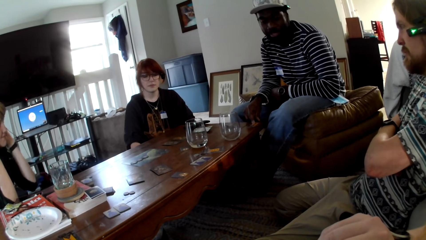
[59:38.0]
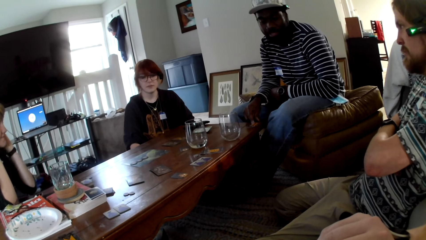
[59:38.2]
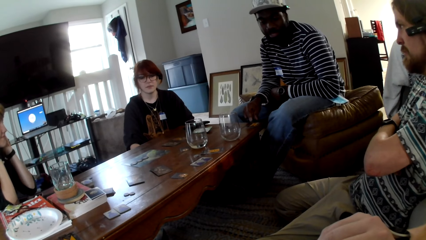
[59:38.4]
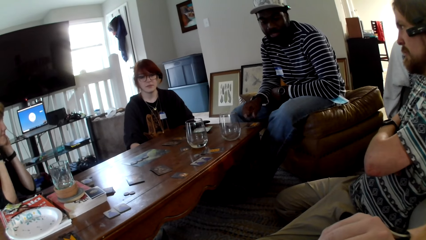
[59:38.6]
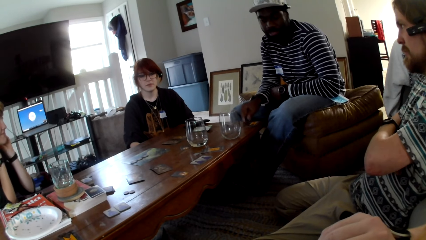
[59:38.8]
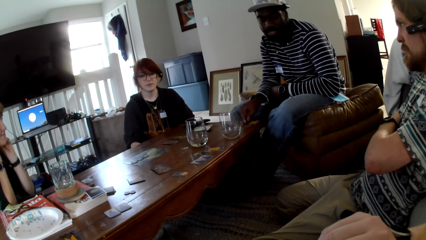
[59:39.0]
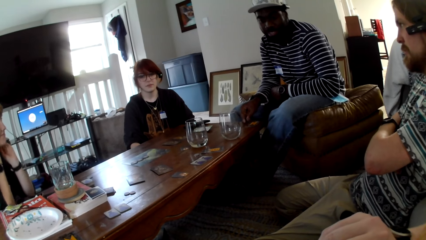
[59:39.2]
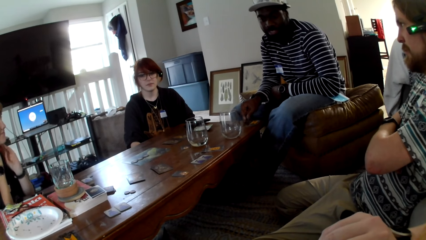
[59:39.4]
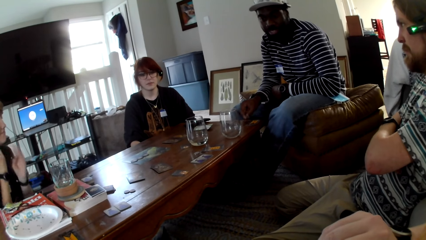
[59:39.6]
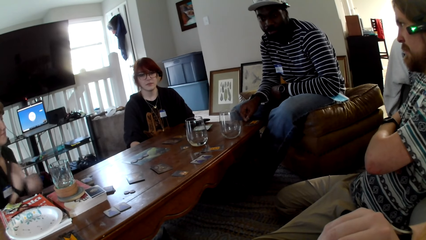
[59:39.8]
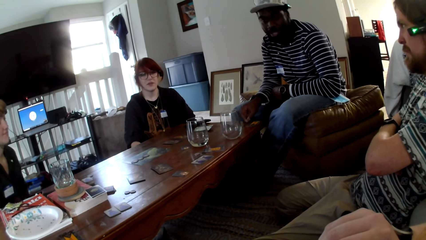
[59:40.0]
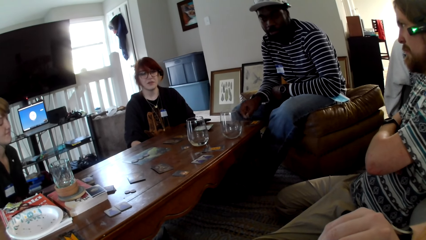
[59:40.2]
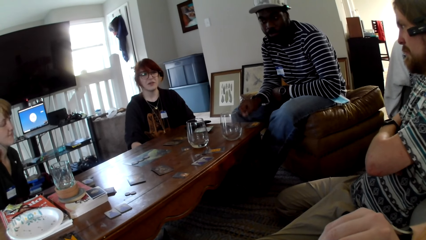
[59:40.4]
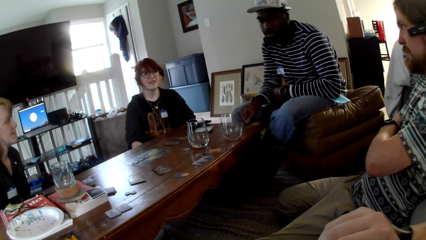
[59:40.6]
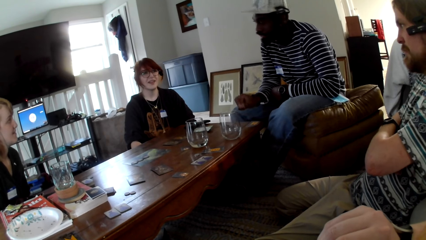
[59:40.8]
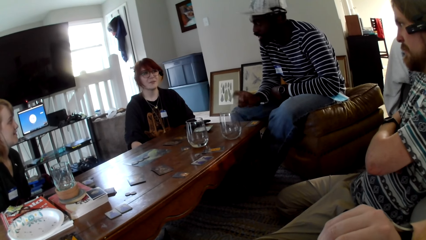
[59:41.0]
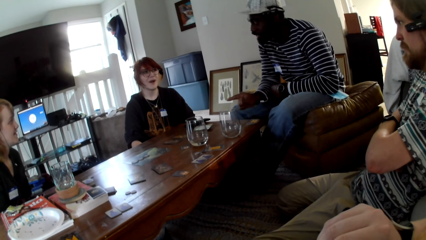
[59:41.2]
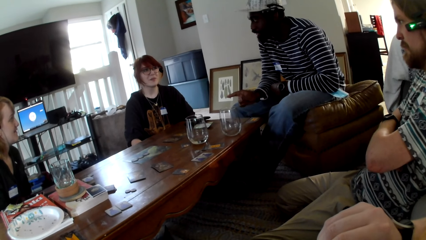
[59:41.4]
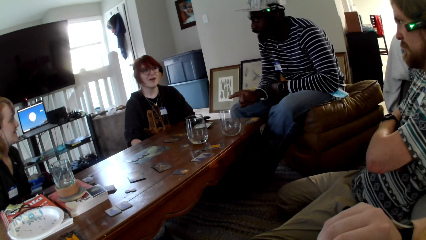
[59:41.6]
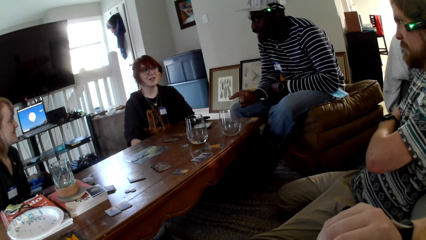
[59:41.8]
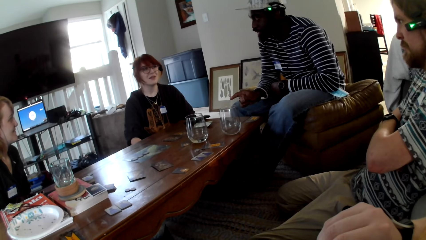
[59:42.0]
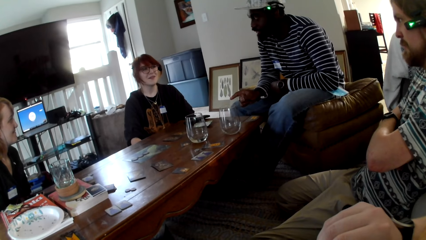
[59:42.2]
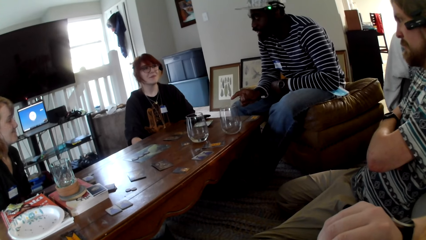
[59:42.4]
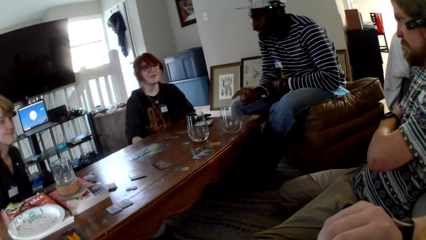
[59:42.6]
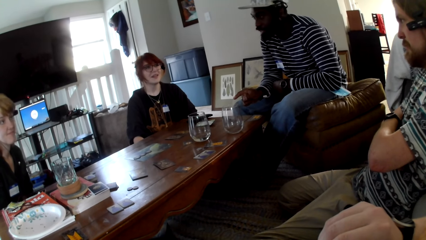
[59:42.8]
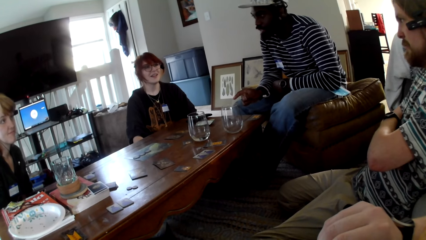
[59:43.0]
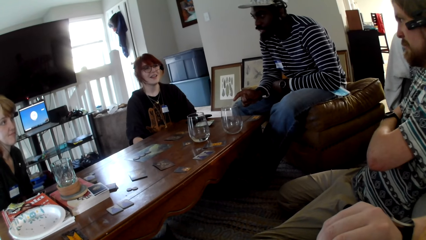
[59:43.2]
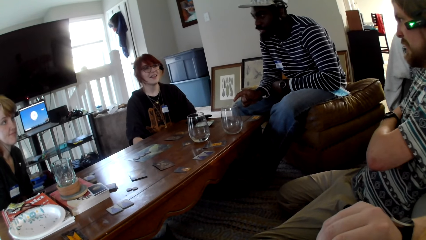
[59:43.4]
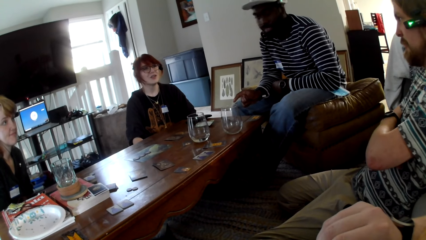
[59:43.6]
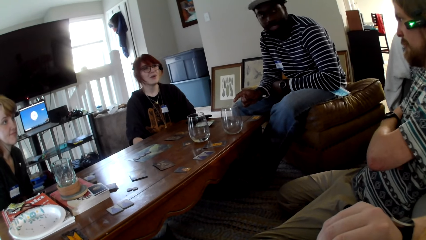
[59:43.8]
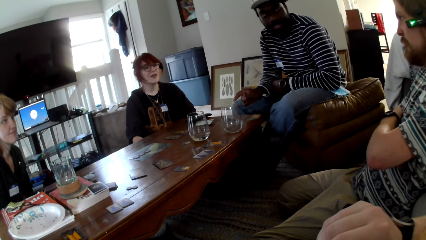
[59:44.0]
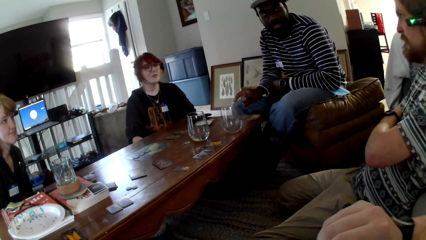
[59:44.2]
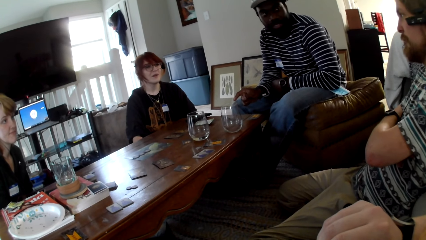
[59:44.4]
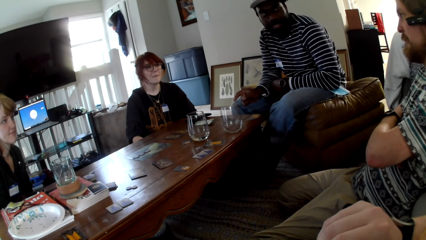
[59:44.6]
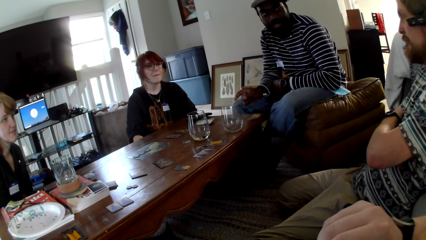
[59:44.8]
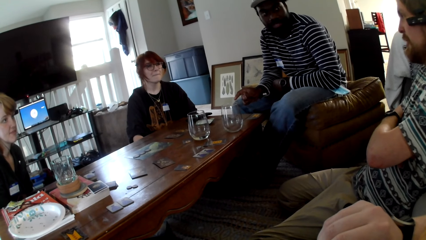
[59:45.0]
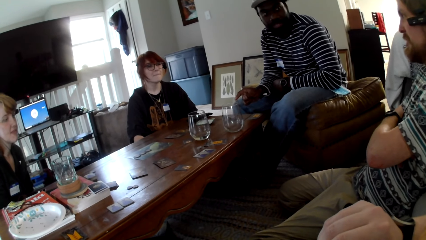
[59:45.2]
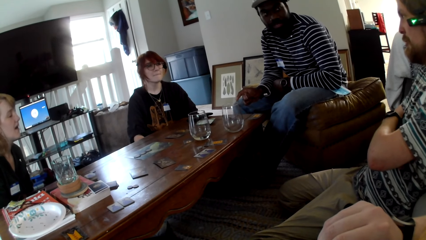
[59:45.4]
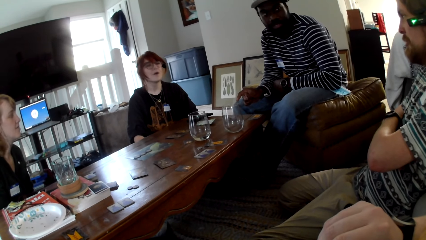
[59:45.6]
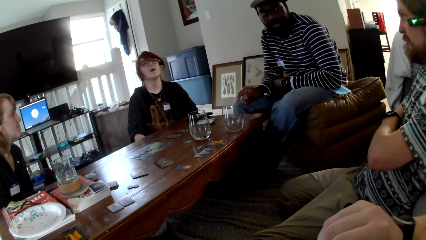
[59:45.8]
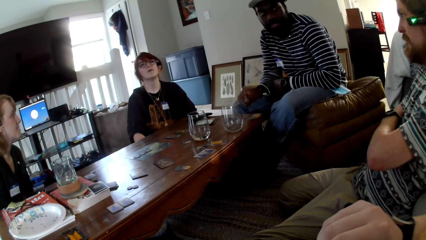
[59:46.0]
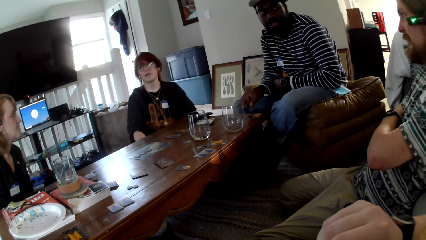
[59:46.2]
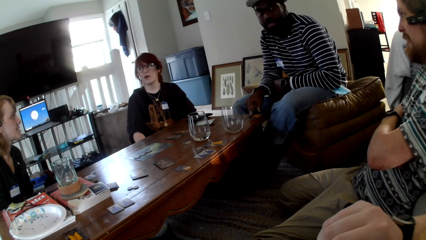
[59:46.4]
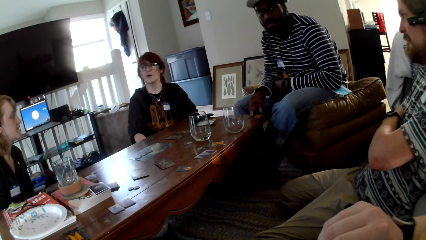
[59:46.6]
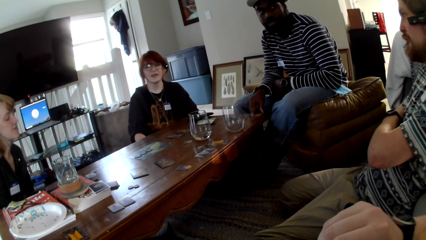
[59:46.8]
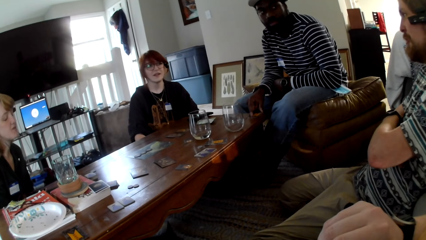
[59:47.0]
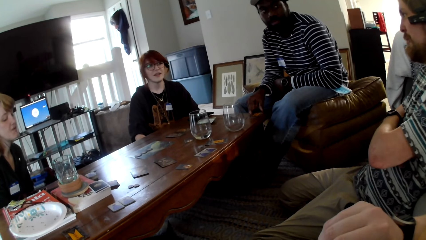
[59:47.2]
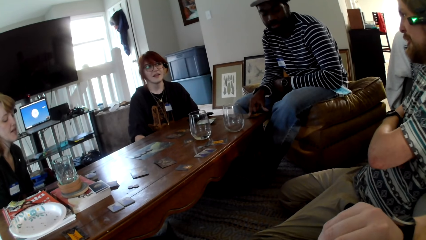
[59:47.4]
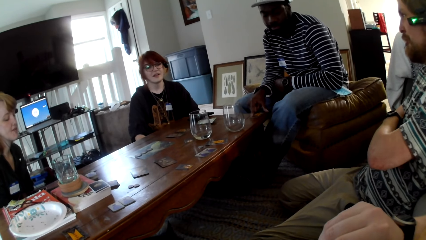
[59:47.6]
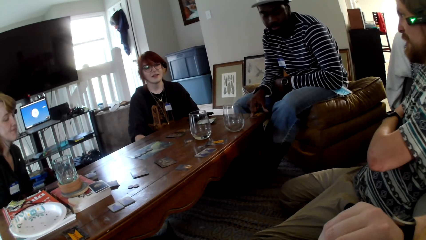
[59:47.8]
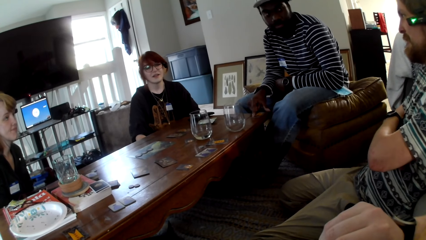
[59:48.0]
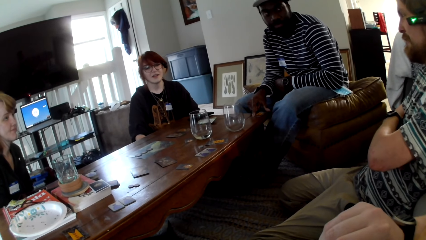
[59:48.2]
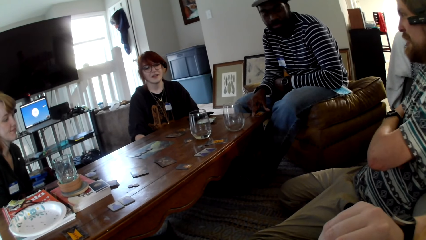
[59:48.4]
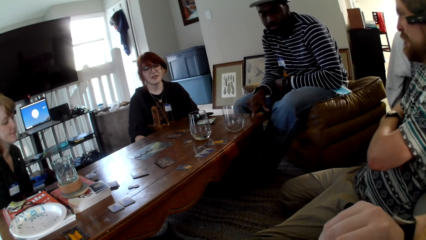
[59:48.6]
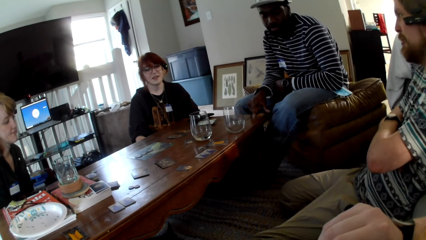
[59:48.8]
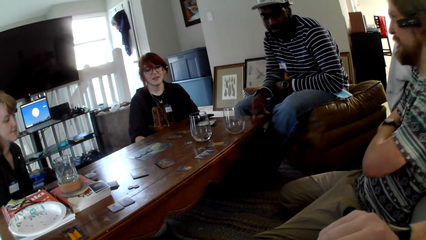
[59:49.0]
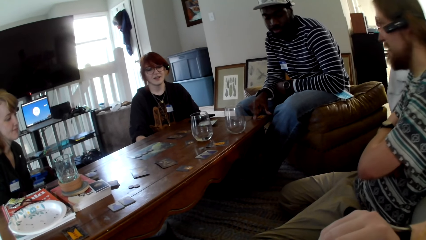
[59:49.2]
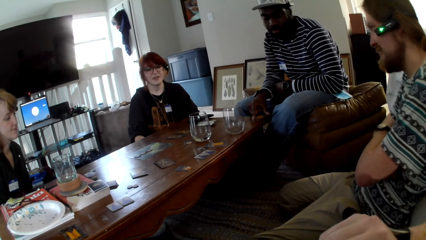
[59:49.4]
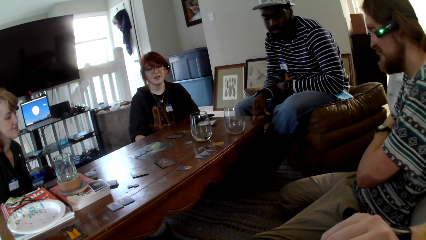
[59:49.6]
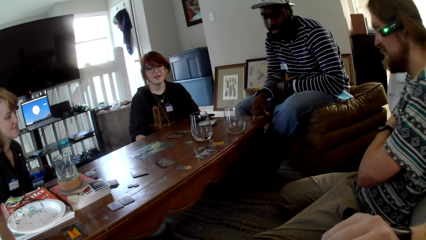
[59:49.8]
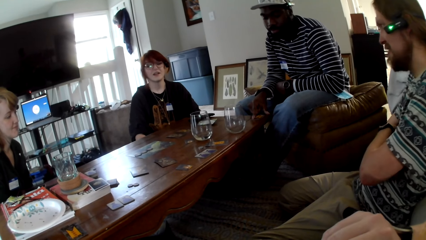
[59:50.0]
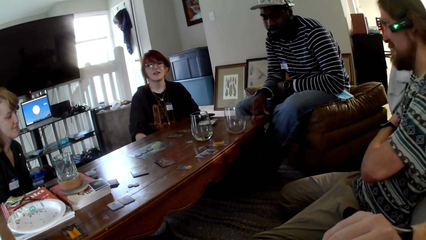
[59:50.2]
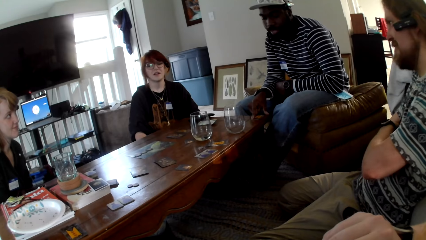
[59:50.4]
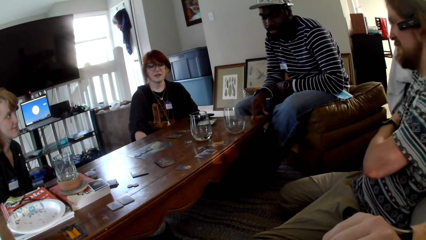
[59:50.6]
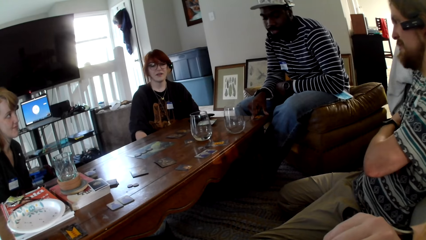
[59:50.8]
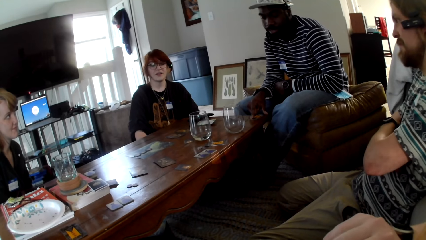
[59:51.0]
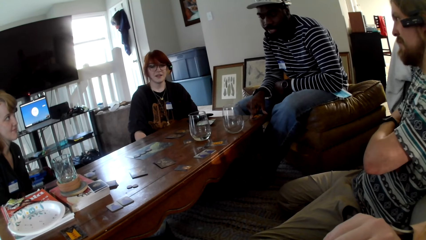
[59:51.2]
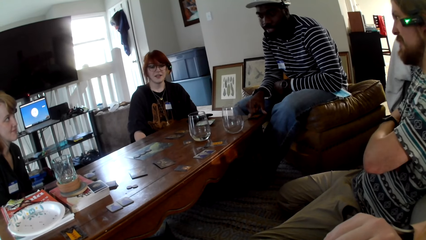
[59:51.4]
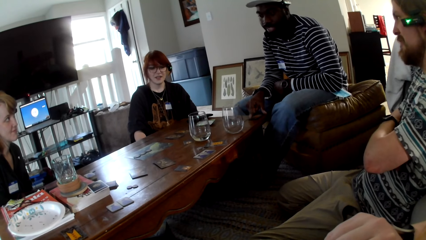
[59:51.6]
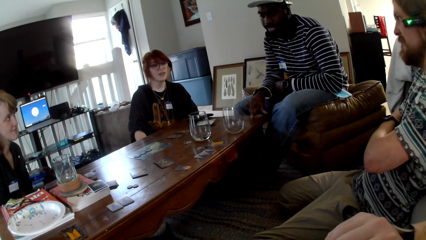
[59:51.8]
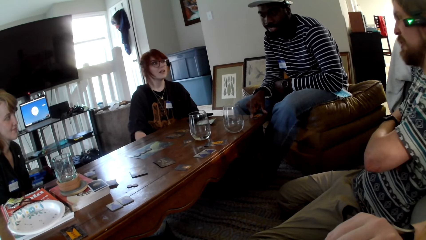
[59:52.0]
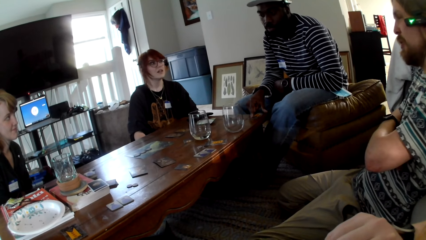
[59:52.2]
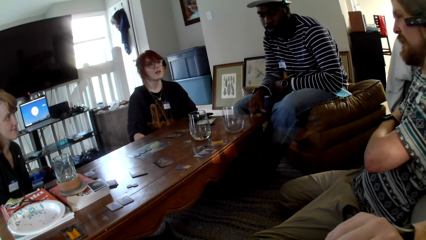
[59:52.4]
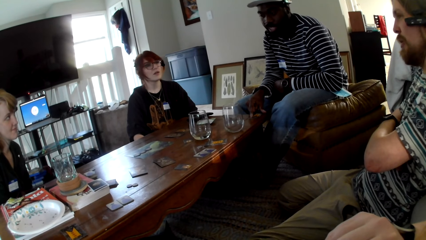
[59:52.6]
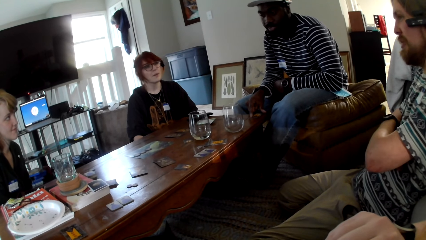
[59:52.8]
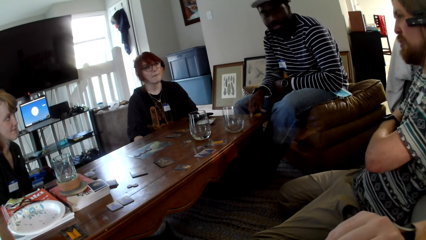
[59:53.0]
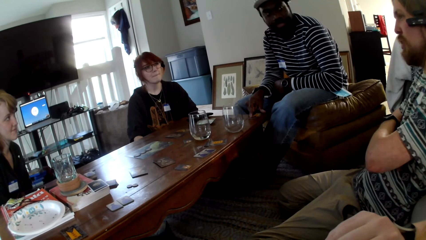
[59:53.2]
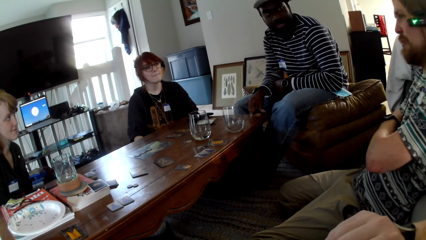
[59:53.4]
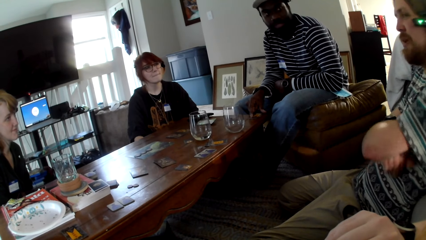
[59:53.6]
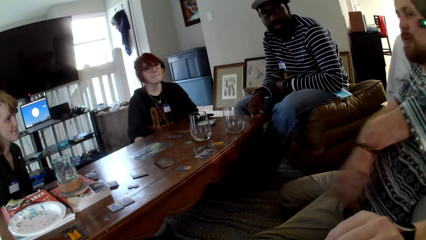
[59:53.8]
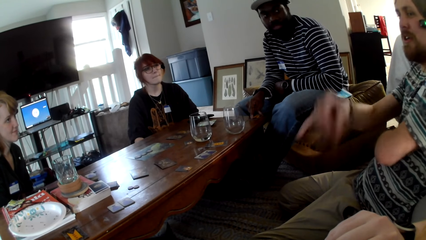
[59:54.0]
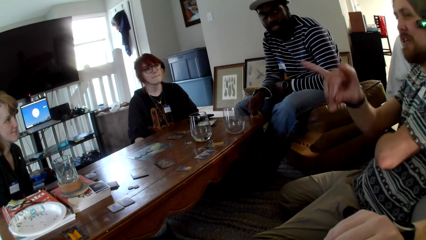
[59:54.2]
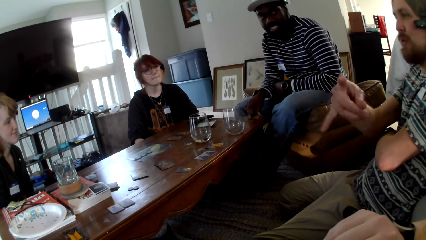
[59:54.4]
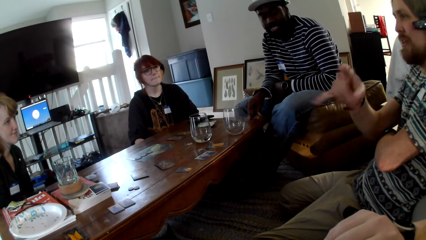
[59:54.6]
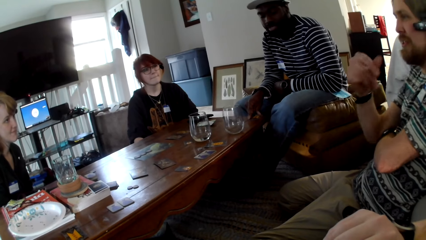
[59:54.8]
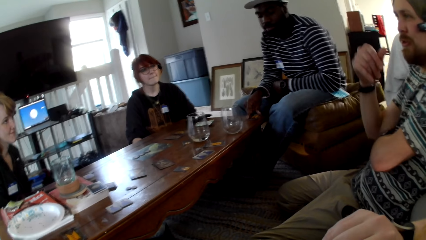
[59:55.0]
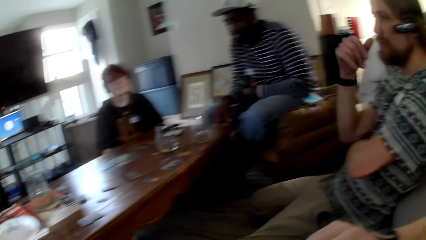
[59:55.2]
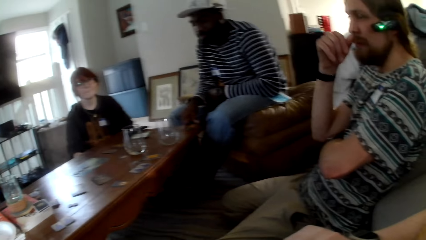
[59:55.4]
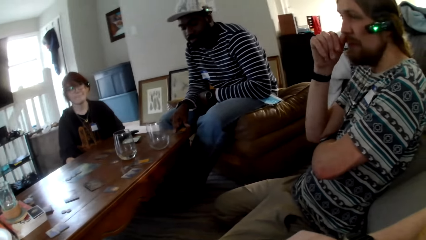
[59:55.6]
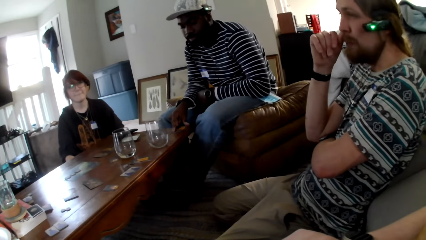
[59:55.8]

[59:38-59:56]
A woman responds to a man. A person taps the table. Another man converses with the woman, another woman, the first man and the camera wearer. Another person nods. The first man talks to the camera wearer, the other woman, the first woman and the other man. The other man converses with the first woman, the other woman, the first man and the camera wearer.
